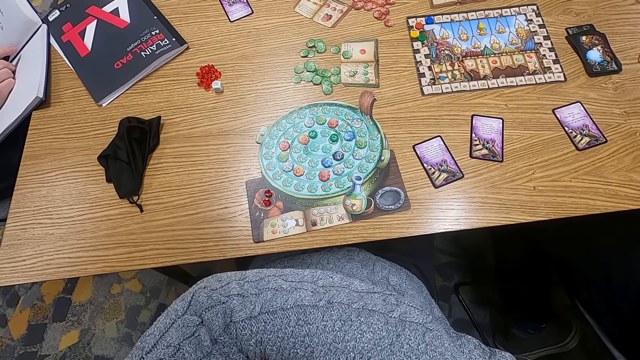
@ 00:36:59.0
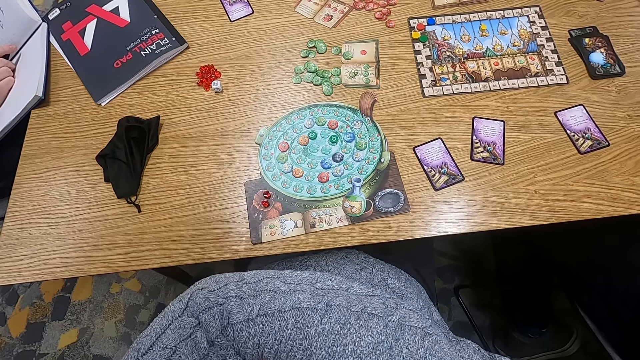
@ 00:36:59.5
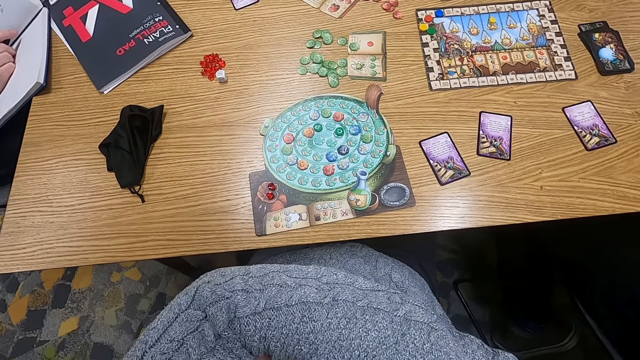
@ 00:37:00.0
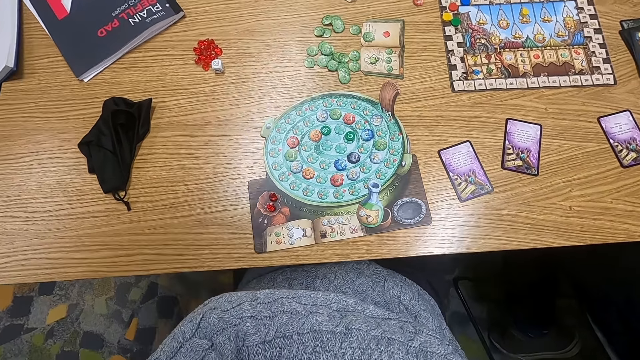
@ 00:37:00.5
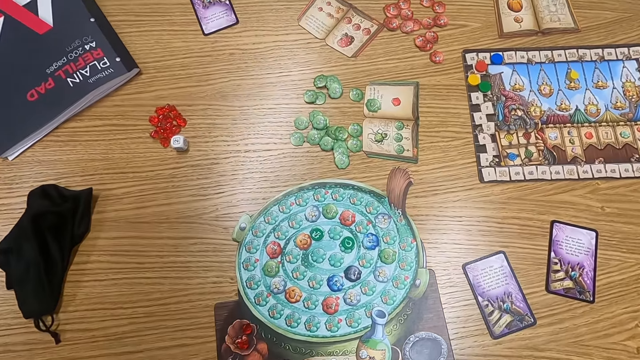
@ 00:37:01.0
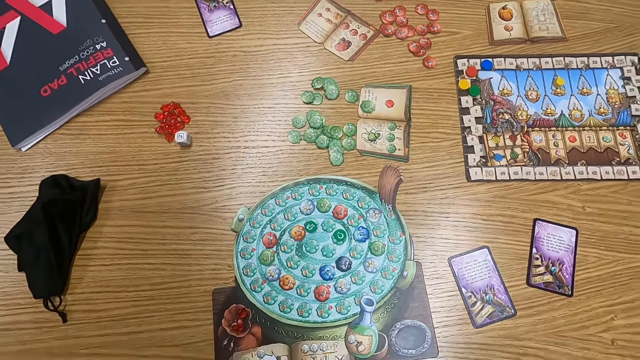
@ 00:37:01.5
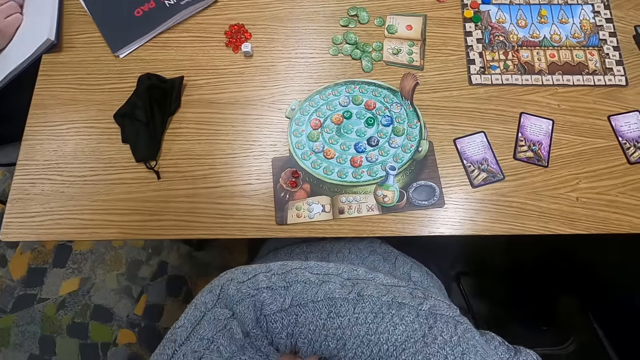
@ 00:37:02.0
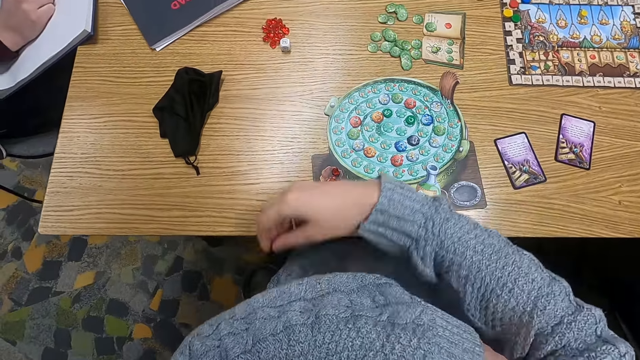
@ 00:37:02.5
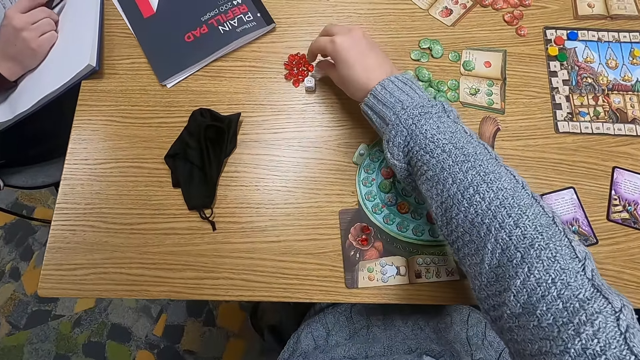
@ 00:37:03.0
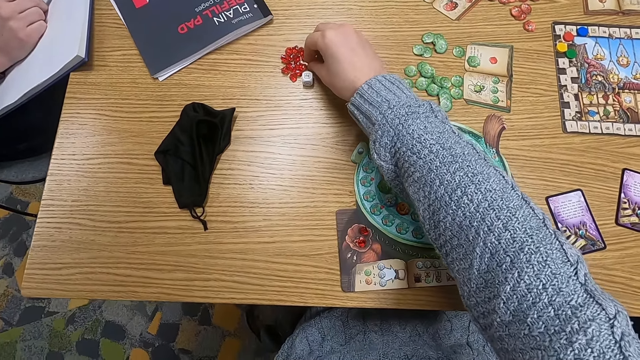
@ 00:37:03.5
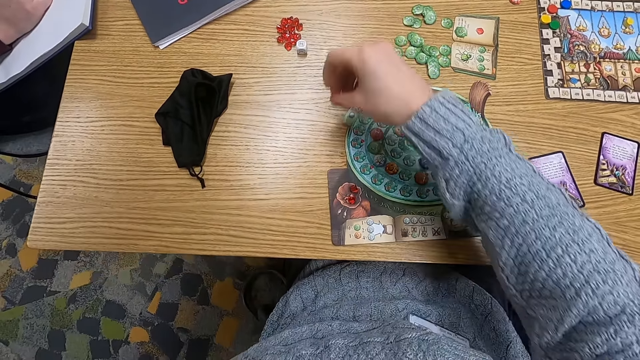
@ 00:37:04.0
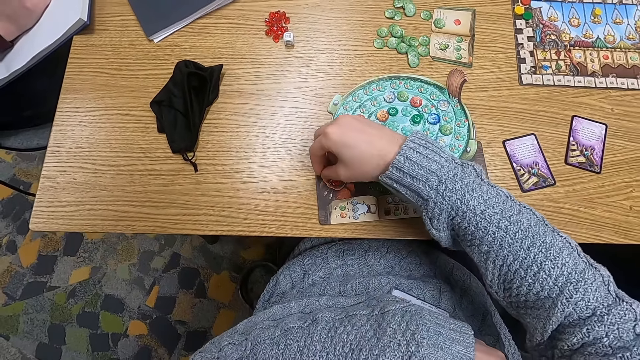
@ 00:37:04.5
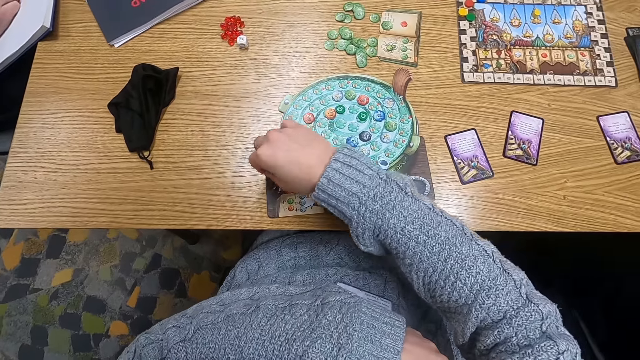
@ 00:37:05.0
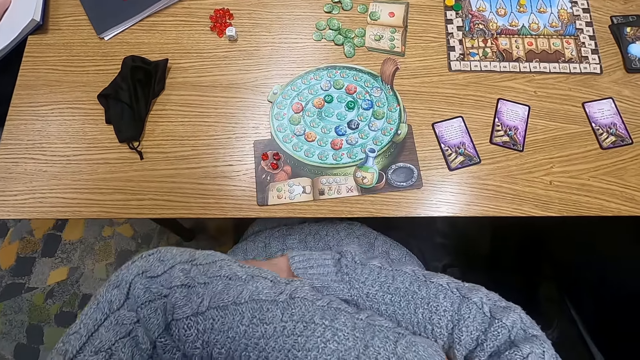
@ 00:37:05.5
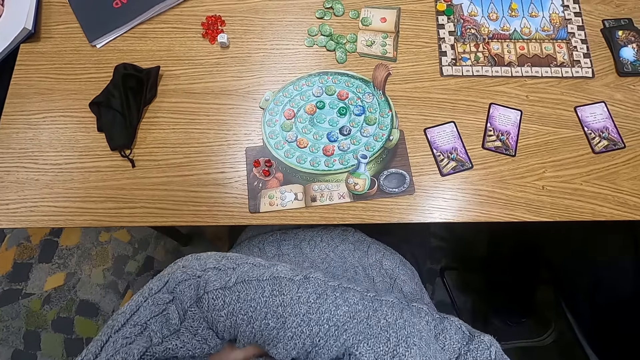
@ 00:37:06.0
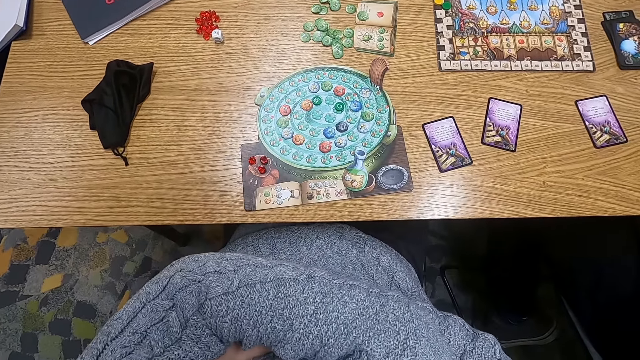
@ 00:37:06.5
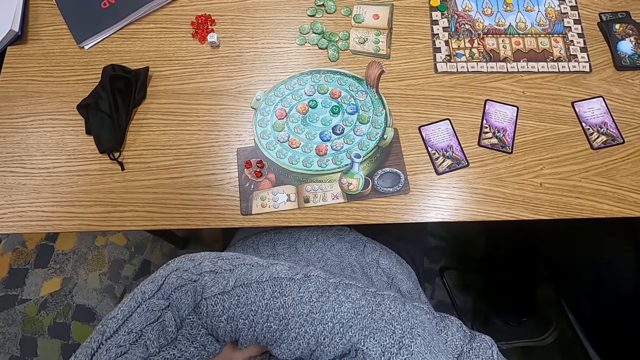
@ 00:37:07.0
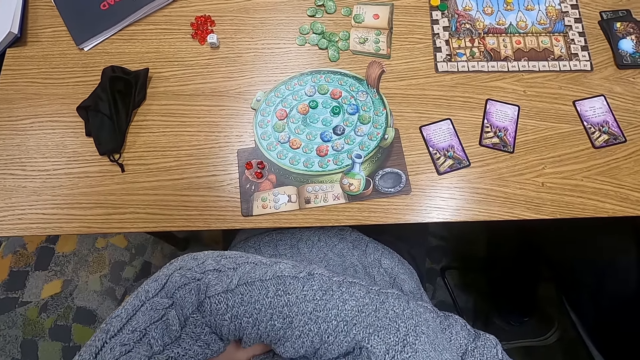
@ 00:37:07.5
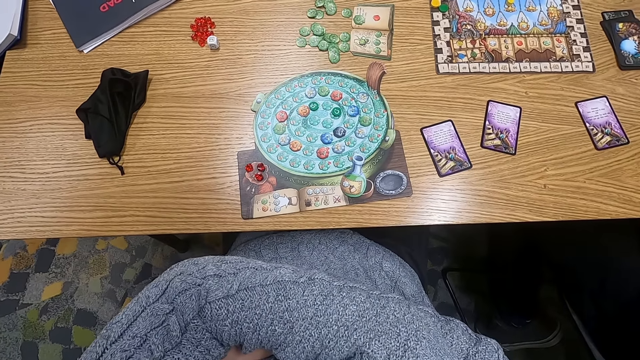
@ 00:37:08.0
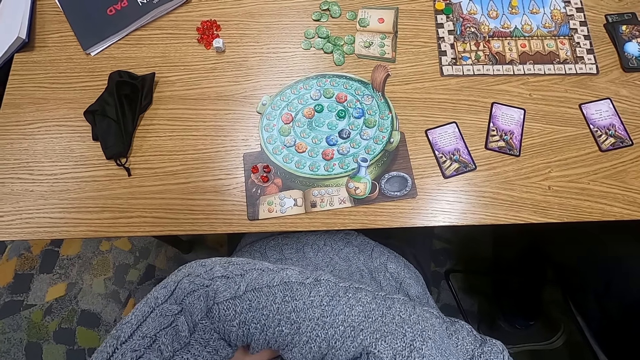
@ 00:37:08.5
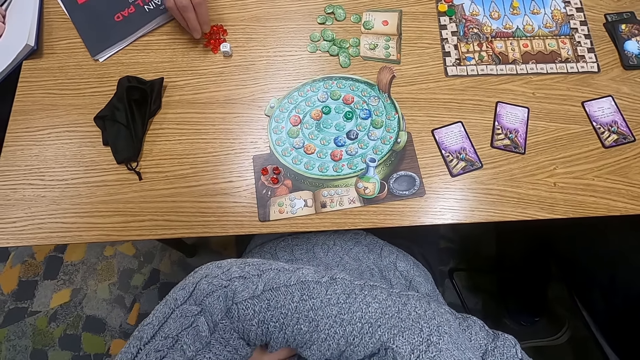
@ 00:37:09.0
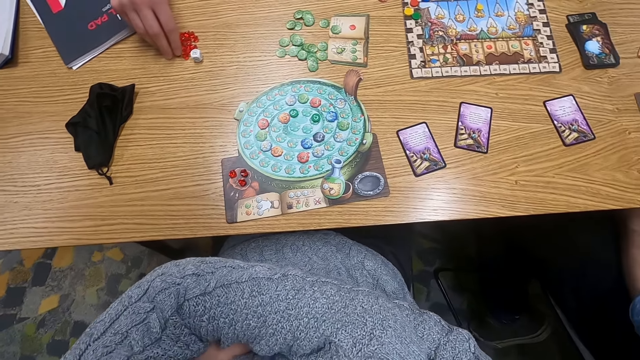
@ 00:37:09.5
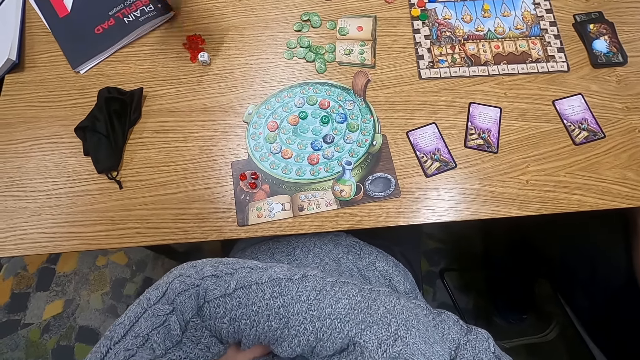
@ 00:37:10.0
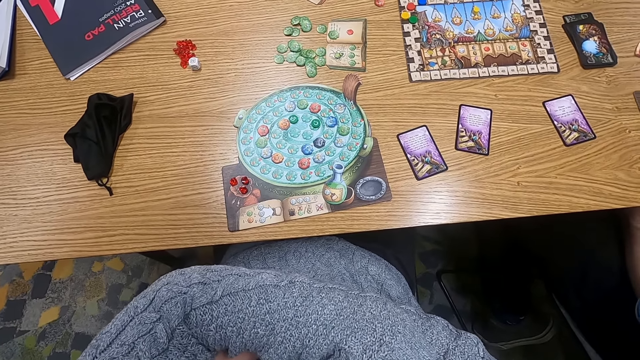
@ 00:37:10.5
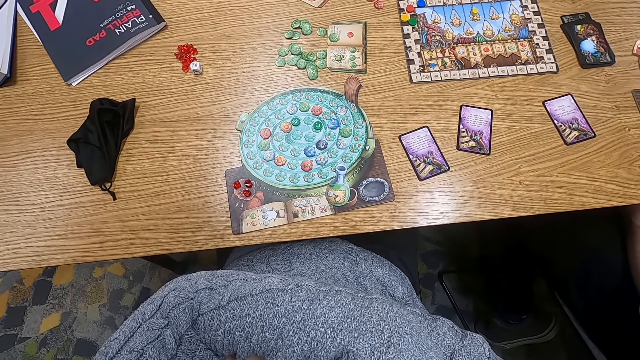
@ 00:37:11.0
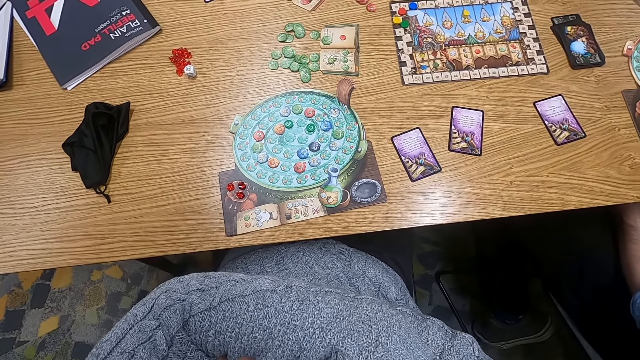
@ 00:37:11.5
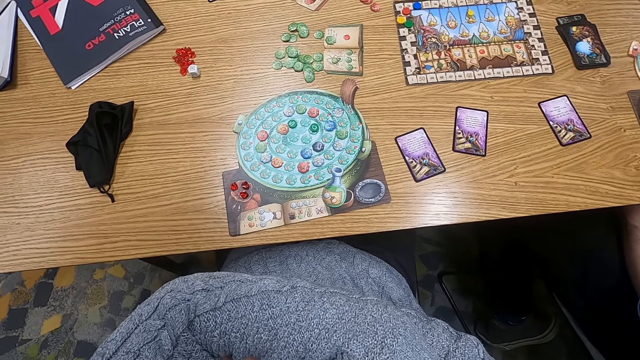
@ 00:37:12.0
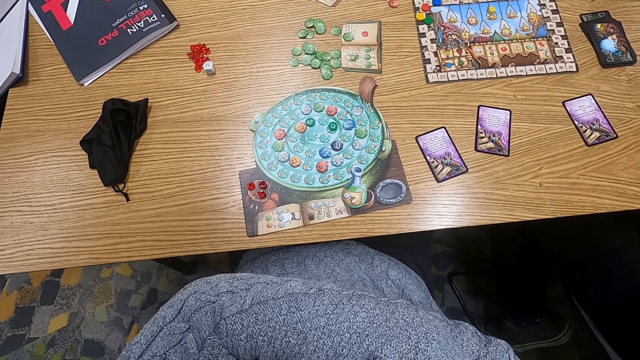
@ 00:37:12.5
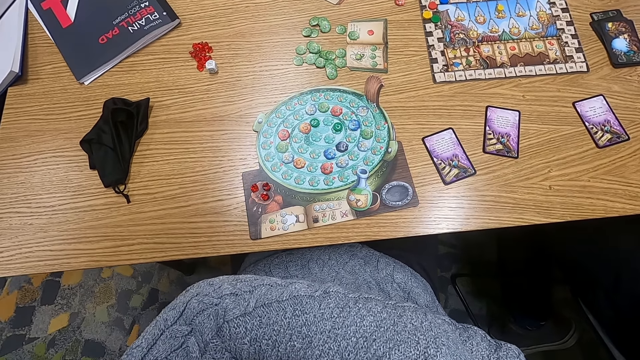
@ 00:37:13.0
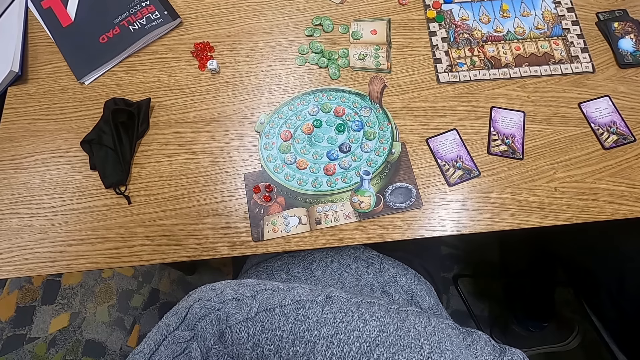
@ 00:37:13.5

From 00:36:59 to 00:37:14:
The camera wearer turns to the side. They hold a point token on the table. They pick a sphere. They put the point token on the table. They hold hands together. A man holds a point token on the table. The man picks the sphere.

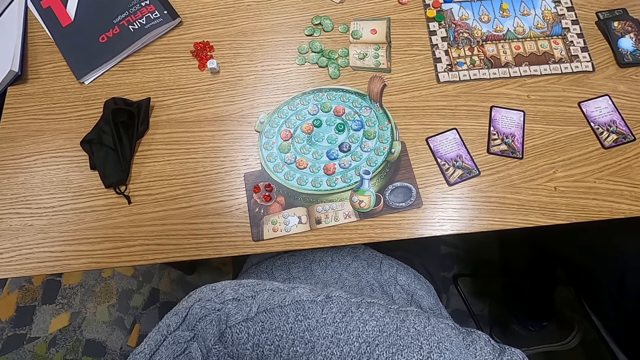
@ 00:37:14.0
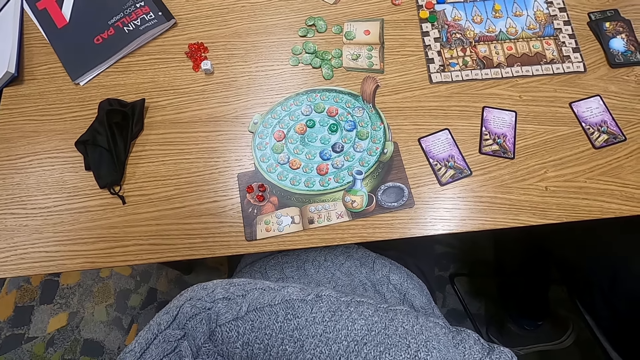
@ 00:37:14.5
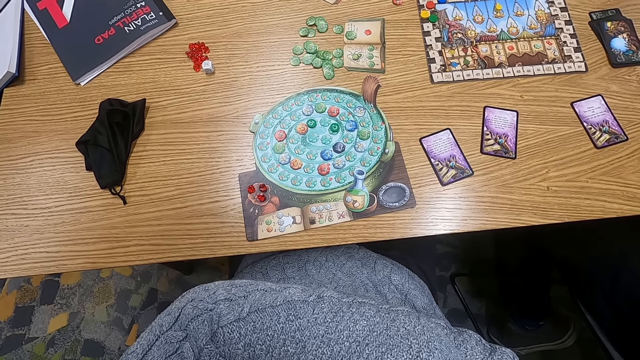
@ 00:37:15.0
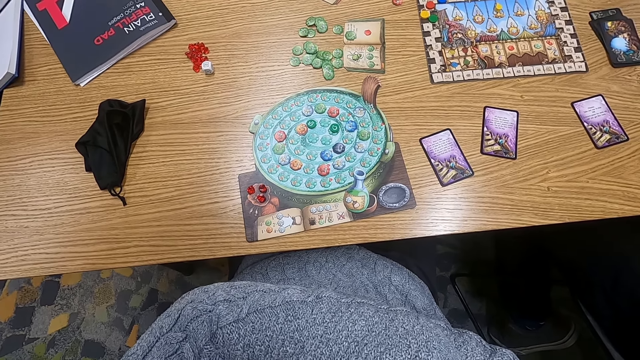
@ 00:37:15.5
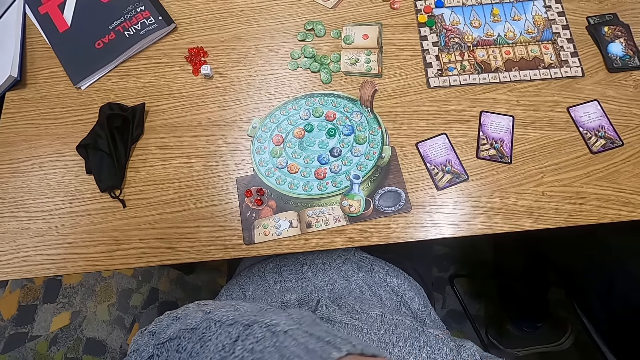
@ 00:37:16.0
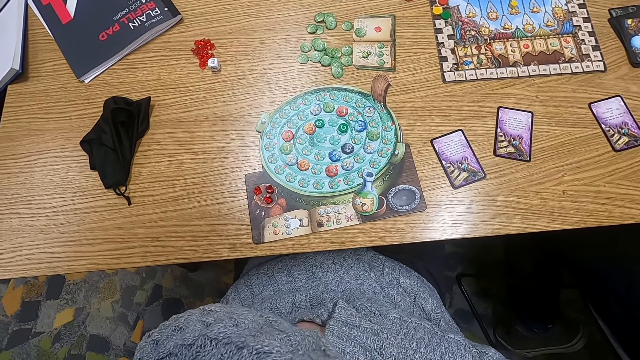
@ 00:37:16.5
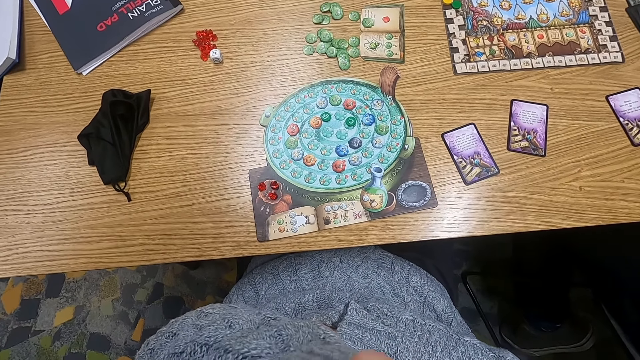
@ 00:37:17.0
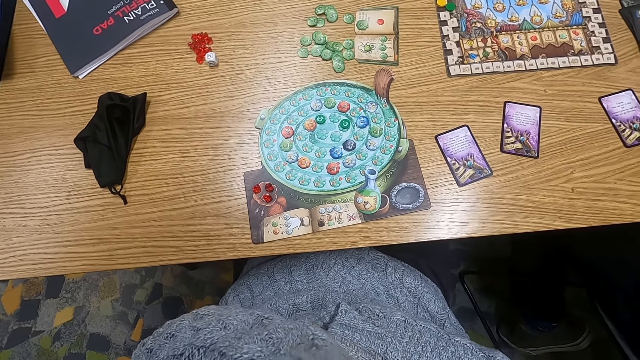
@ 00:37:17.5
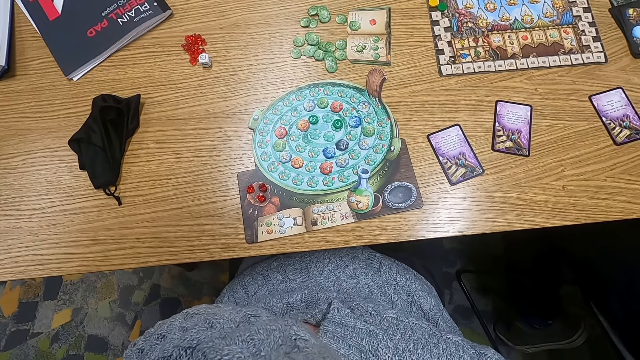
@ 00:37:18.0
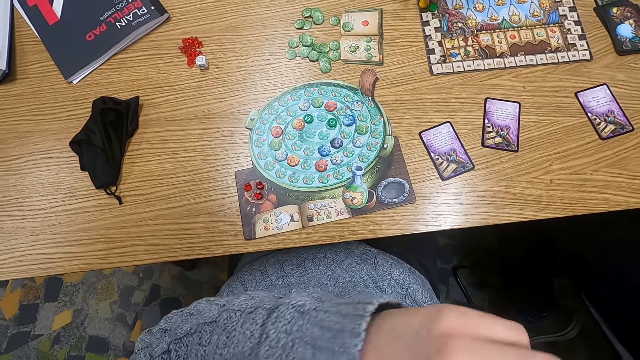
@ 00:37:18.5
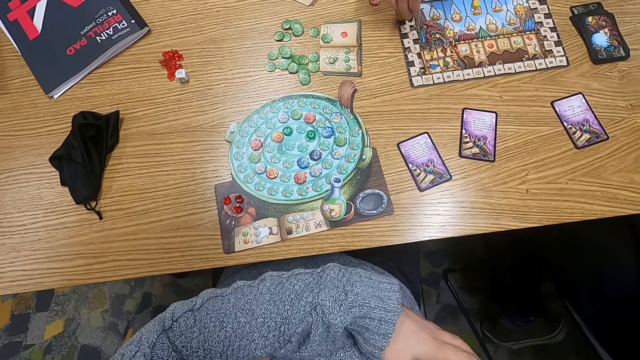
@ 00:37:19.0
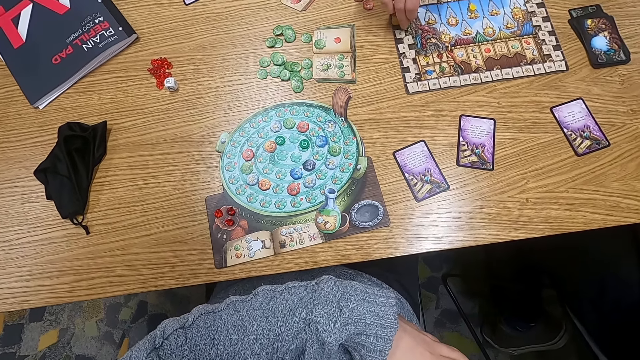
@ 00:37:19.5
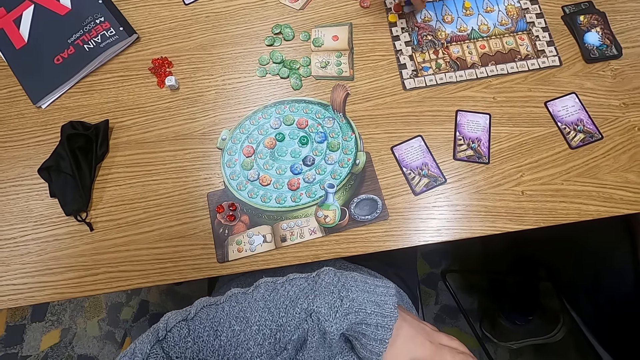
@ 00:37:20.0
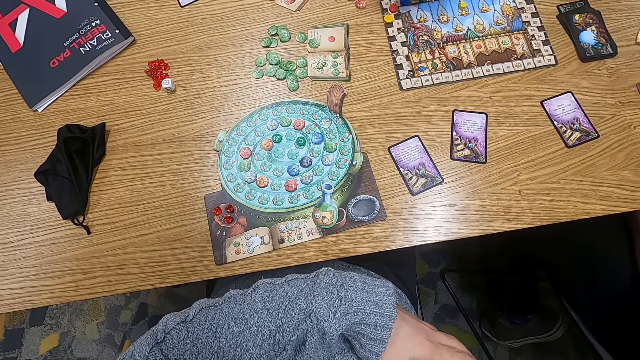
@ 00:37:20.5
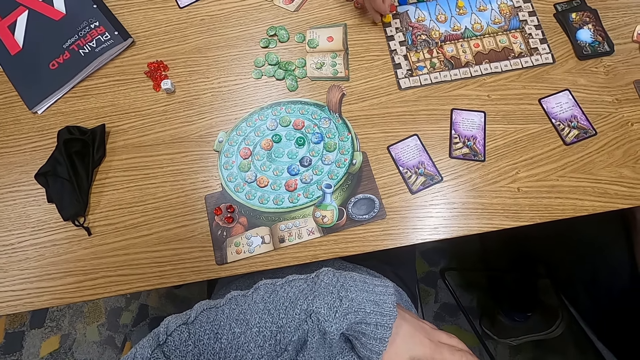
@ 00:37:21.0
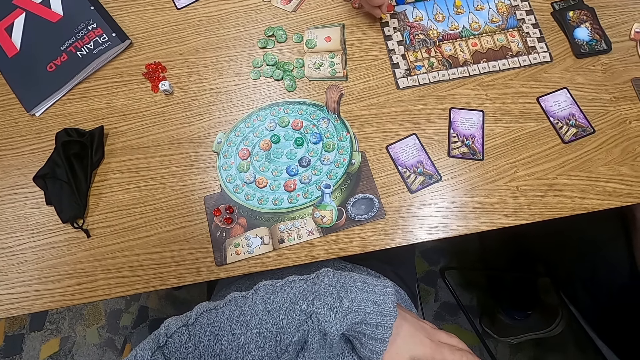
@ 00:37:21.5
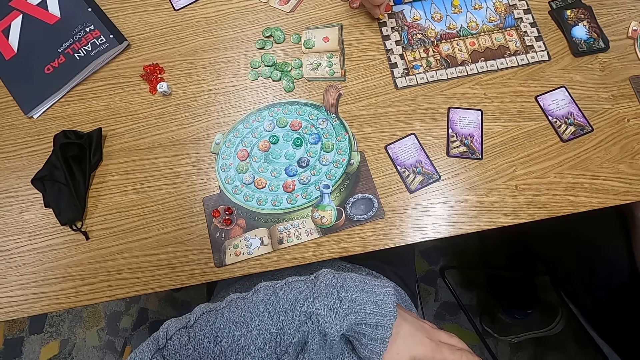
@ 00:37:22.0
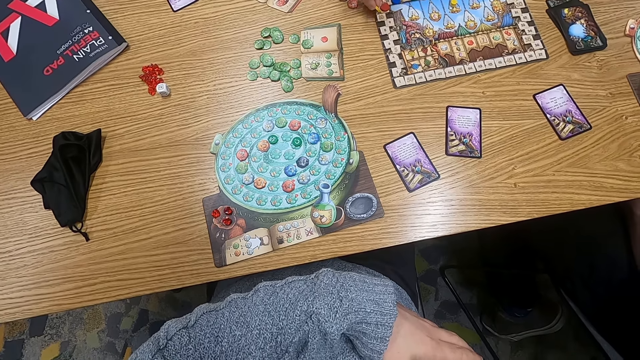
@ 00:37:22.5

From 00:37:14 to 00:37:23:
A man adjusts a point token on the table. The man moves a counter.
